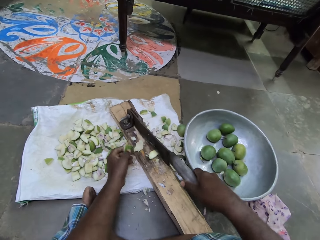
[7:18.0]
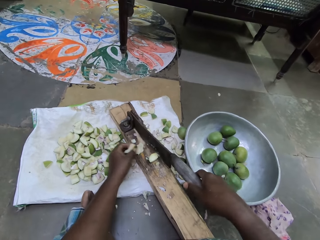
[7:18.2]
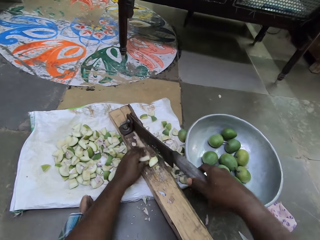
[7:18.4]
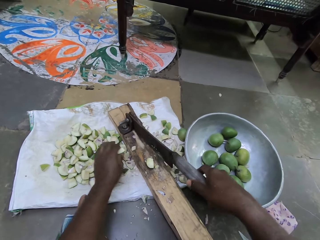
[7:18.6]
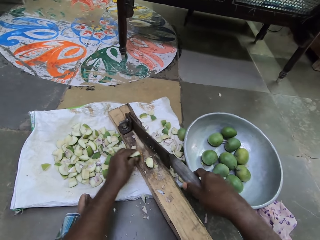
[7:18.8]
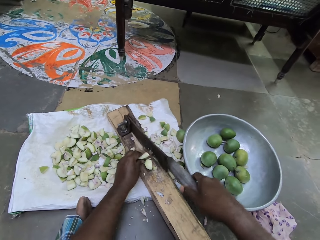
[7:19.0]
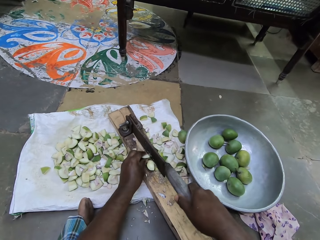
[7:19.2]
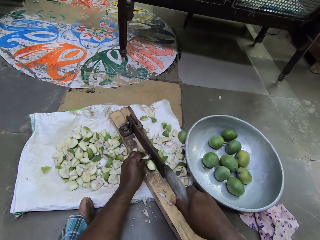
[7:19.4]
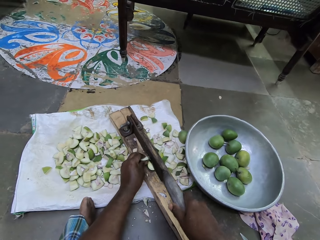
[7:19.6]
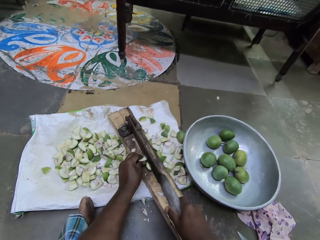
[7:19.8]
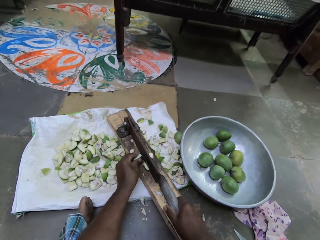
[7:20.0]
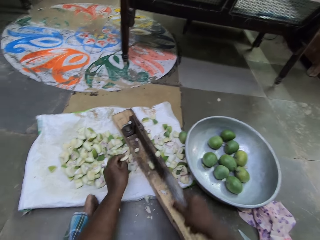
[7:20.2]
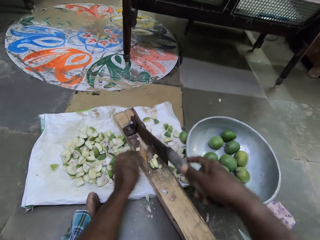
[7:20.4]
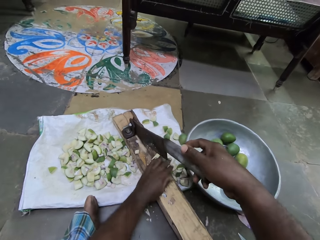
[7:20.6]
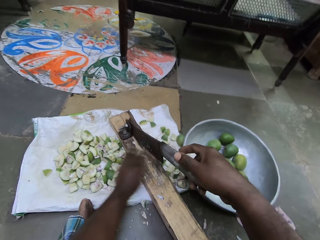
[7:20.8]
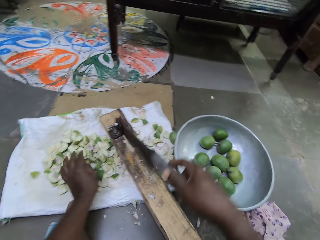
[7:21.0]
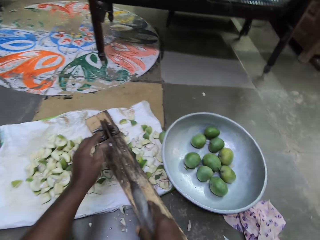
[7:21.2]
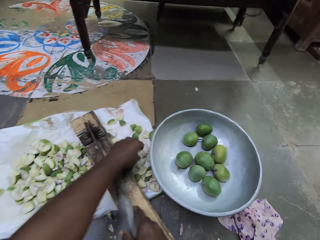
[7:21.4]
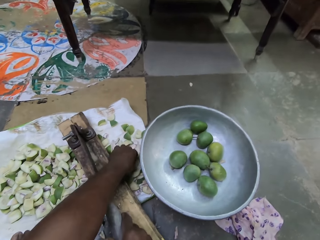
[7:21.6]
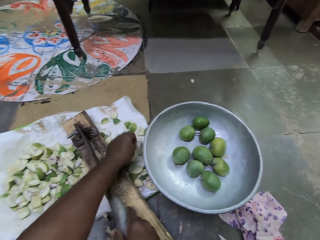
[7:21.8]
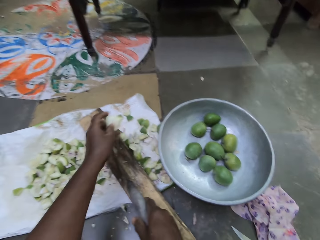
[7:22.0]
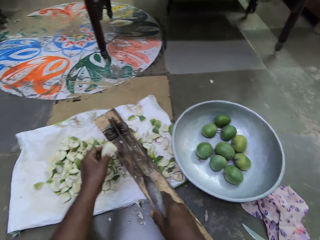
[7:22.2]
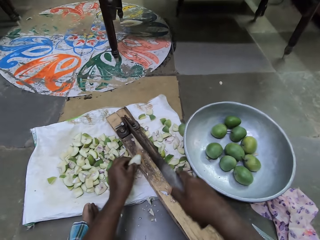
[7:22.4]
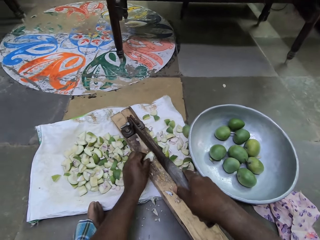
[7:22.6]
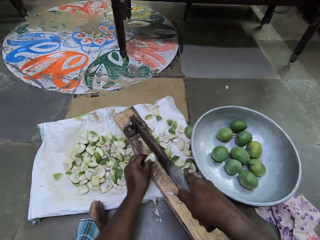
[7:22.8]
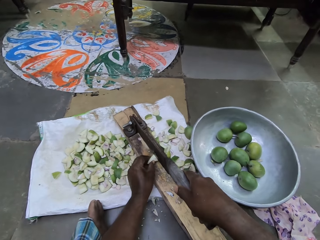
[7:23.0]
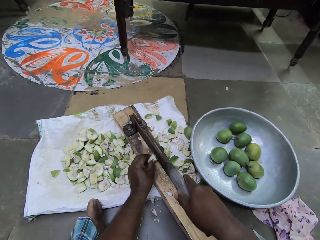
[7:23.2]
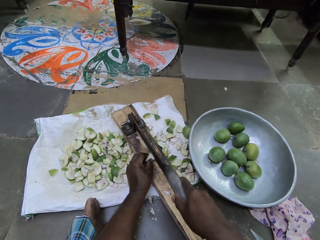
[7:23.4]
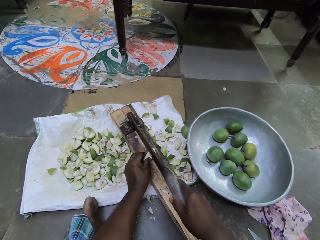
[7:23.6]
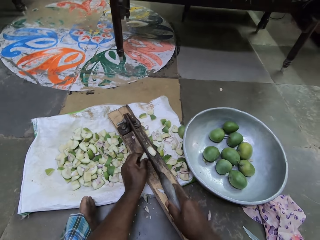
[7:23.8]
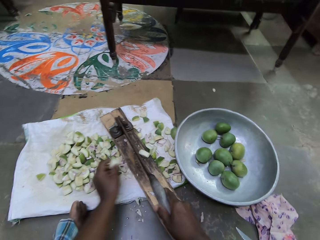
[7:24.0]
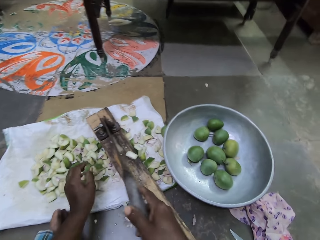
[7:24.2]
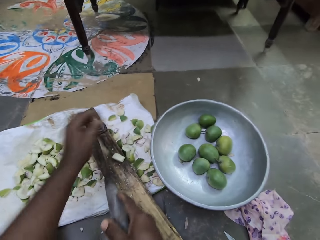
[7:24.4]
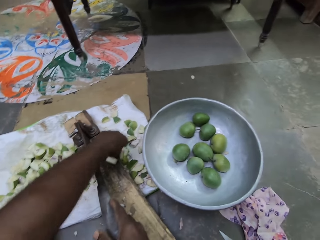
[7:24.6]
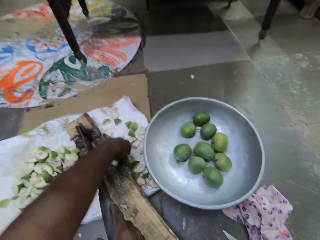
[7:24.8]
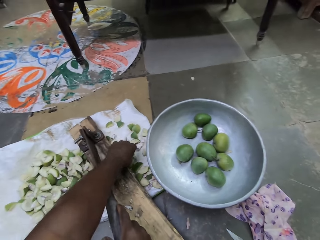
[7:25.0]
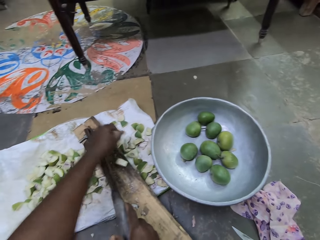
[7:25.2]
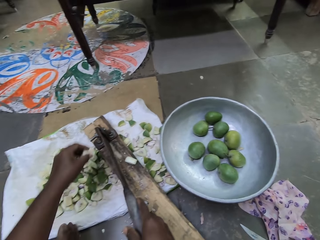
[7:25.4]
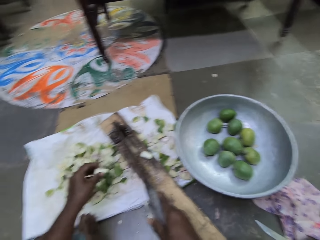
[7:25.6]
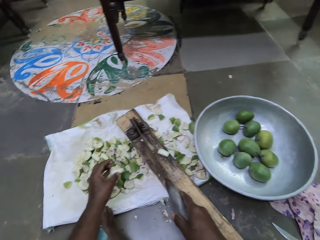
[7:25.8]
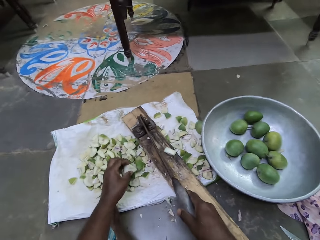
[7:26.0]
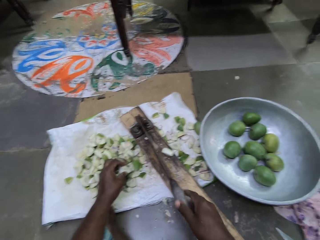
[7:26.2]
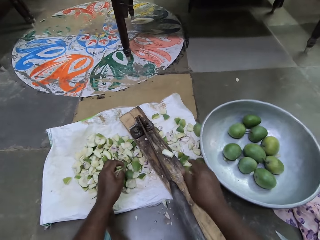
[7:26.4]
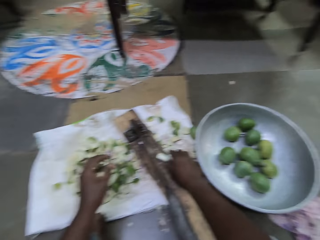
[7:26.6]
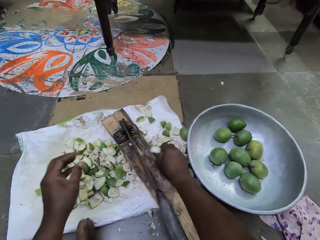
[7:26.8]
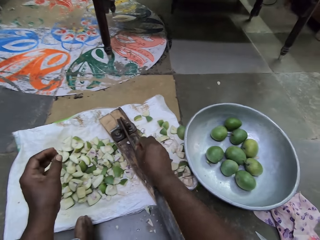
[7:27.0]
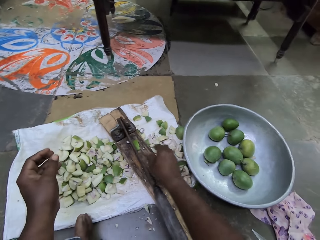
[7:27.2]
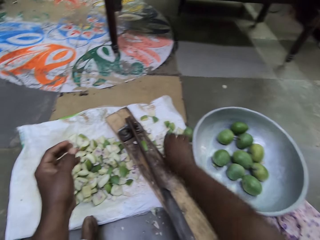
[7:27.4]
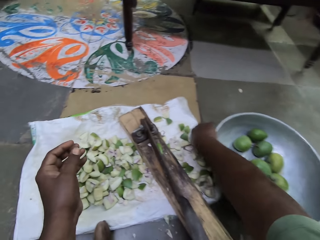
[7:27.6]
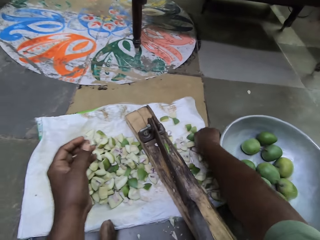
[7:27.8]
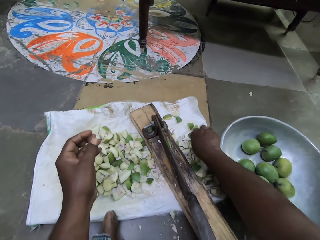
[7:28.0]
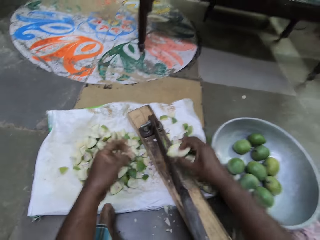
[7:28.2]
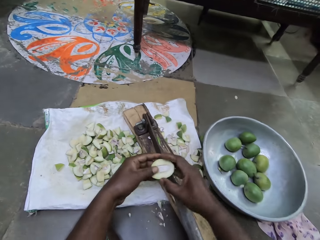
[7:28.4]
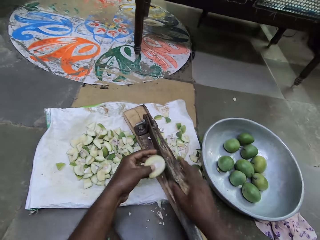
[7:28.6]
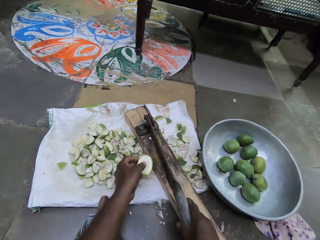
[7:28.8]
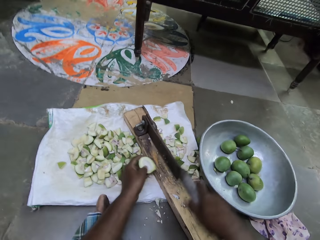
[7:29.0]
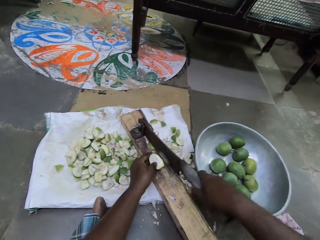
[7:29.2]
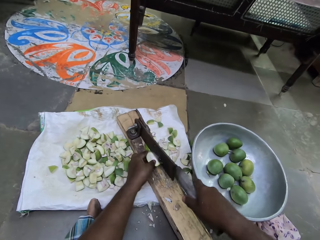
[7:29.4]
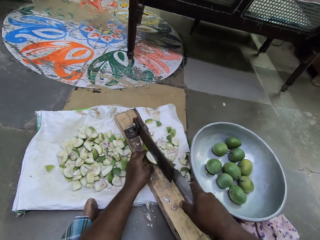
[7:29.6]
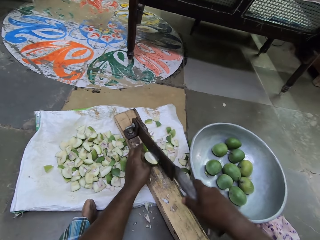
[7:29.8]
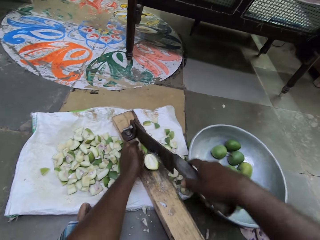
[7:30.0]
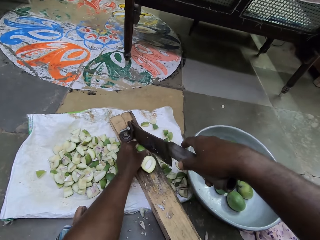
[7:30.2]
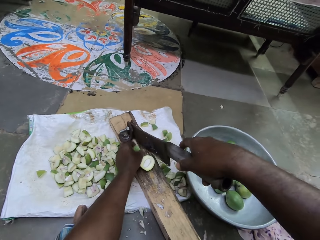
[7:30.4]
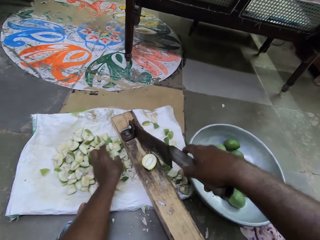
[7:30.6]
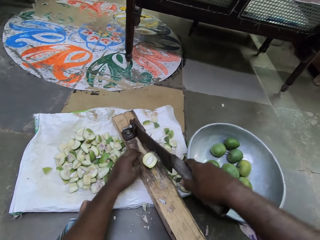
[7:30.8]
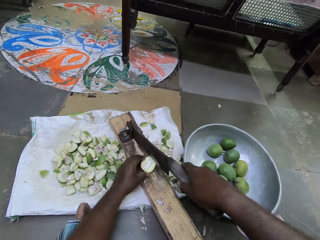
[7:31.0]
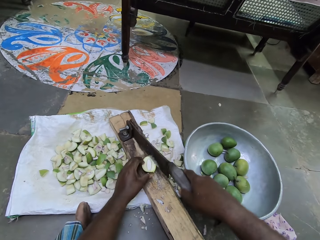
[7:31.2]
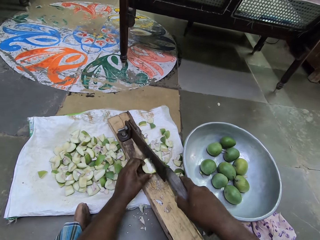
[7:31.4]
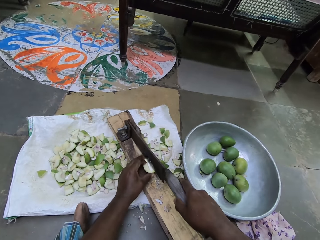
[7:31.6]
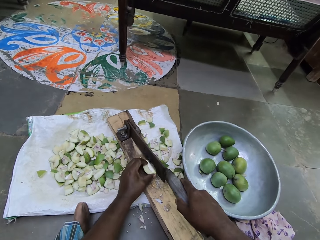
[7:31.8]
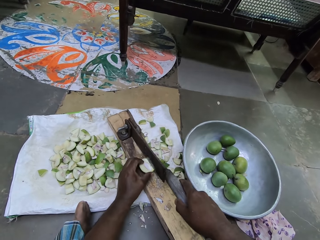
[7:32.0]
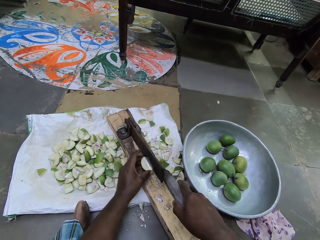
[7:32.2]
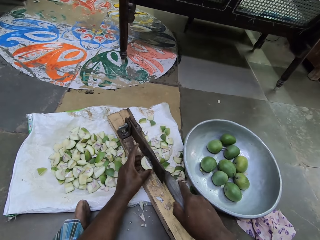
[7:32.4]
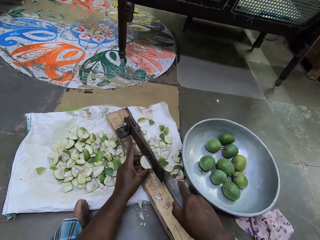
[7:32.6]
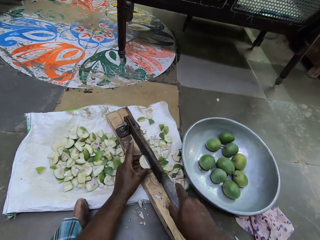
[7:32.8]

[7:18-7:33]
The camera wearer sweeps a piece of mango on the fruit cutter or pickle cutter to the sack with his left hand. He places the piece of the mango on the fruit cutter with his left hand. He cuts the piece of the mango on the fruit cutter with his right hand. He sweeps pieces of mango on the fruit cutter to the sack with his left hand. He picks a piece of the mango from the sack with his left hand. He places the piece of the mango on the fruit cutter with his left hand. He cuts the piece of the mango on the fruit cutter with his right hand. He drops the piece of mango on the sack with his left hand. He picks a piece of the mango from the sack with his left hand. He drops the piece of mango on the sack with his left hand. He pushes a piece of mango on the fruit cutter to the sack with his right hand. He touches the mango. He picks a piece of the mango from the sack with his right hand. He passes the piece of mango from his right hand to his left hand. He places the piece of mango on the fruit cutter with his left hand. He removes a piece of mango from the fruit cutter with his left hand. He cuts the raw mango with the pickle cutter. He adjusts the piece of mango on the fruit cutter with his left hand.

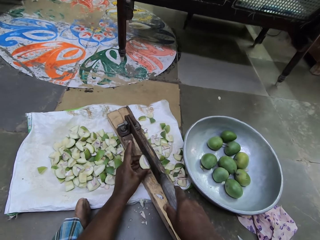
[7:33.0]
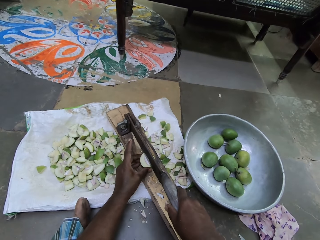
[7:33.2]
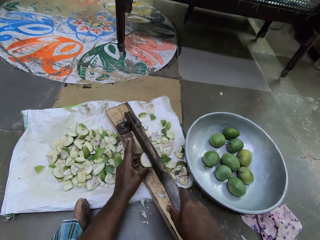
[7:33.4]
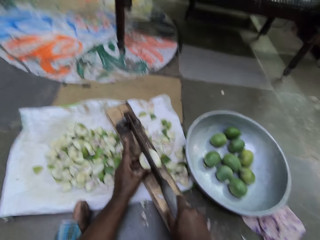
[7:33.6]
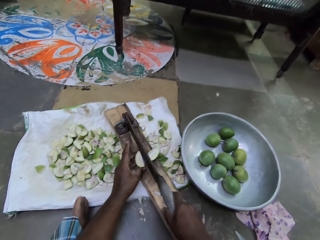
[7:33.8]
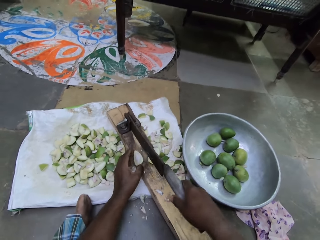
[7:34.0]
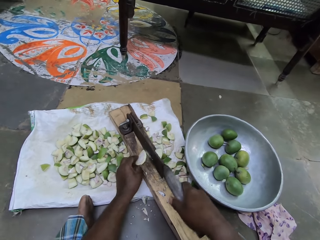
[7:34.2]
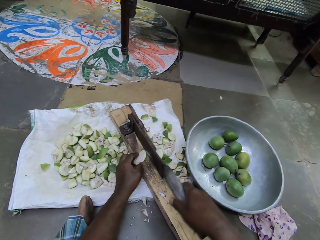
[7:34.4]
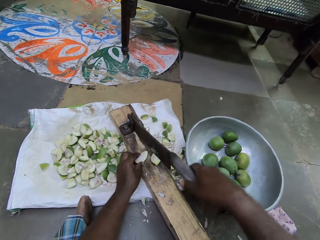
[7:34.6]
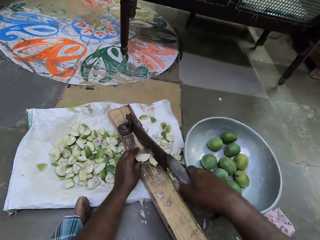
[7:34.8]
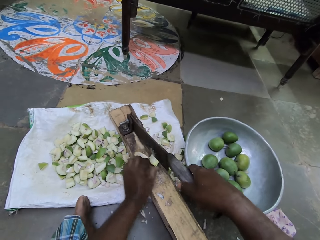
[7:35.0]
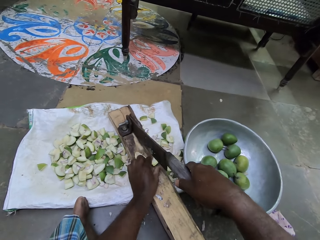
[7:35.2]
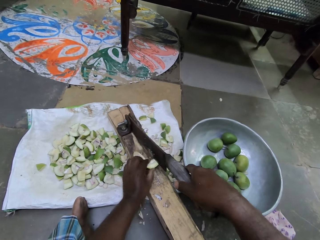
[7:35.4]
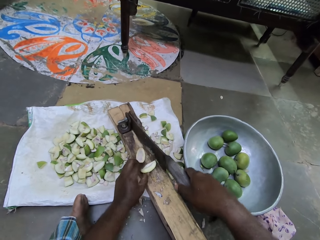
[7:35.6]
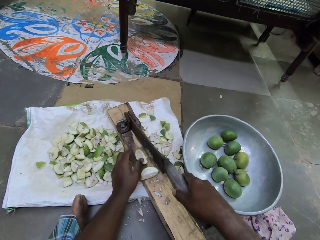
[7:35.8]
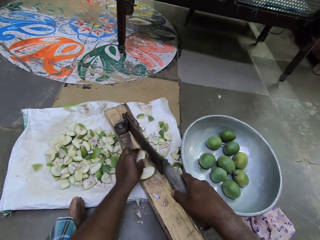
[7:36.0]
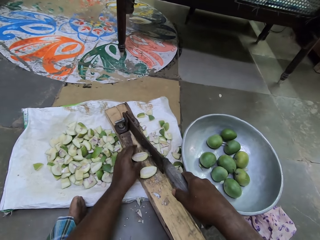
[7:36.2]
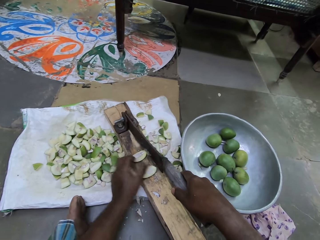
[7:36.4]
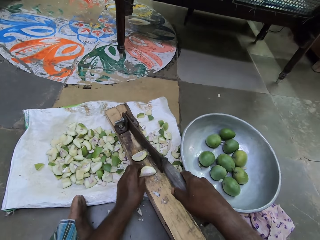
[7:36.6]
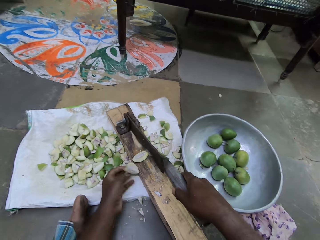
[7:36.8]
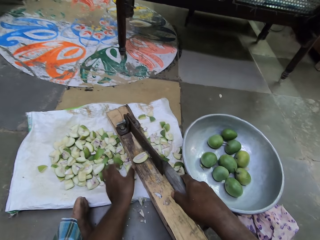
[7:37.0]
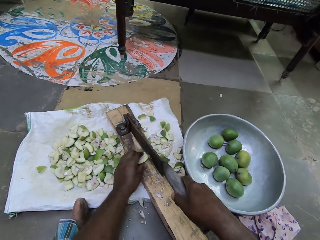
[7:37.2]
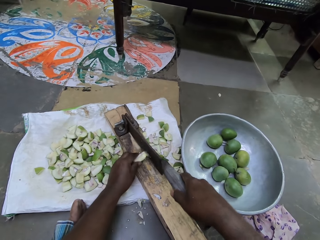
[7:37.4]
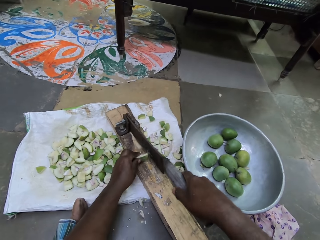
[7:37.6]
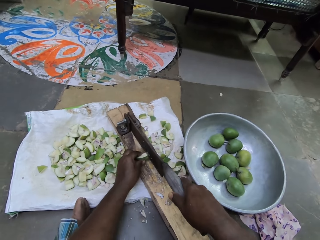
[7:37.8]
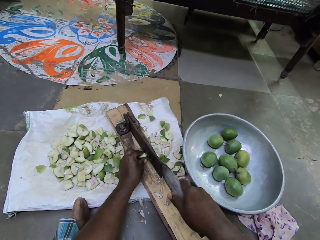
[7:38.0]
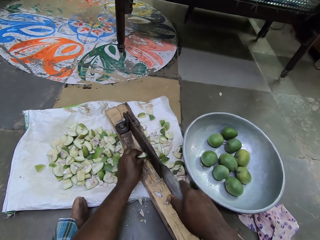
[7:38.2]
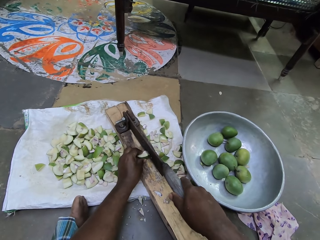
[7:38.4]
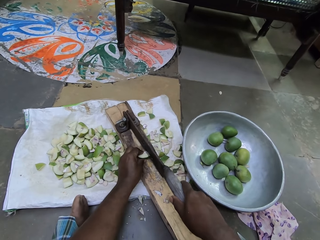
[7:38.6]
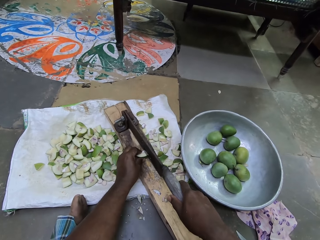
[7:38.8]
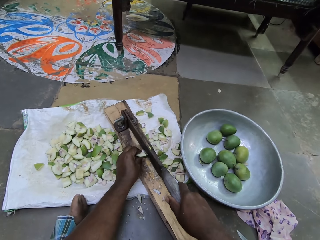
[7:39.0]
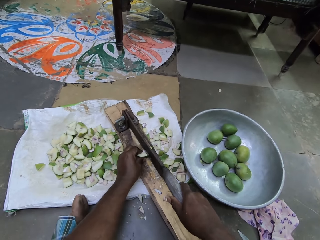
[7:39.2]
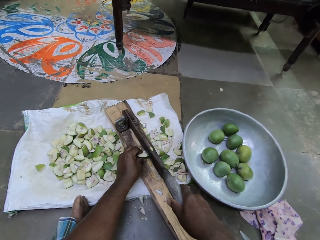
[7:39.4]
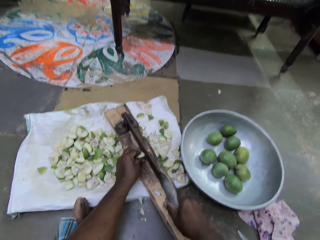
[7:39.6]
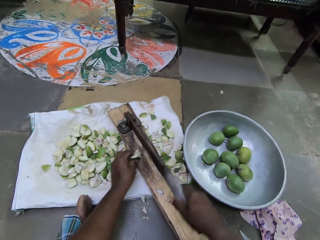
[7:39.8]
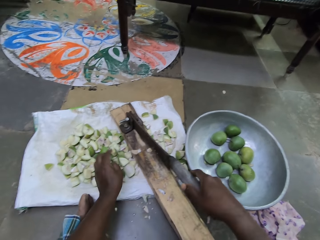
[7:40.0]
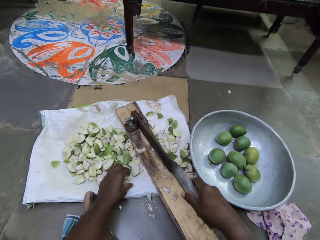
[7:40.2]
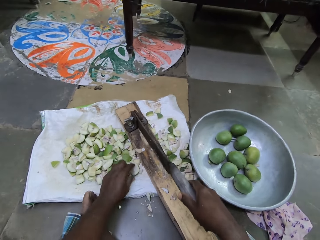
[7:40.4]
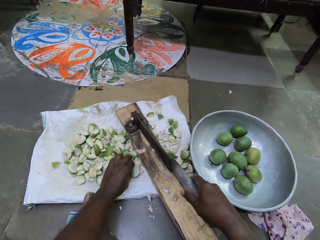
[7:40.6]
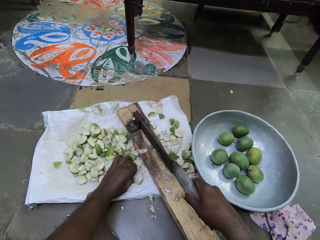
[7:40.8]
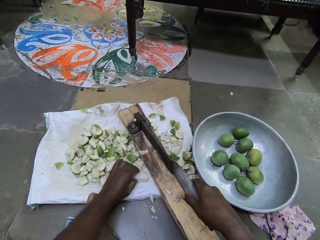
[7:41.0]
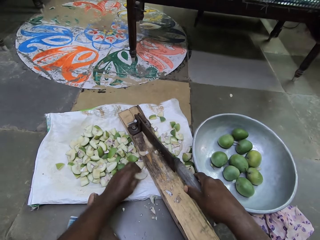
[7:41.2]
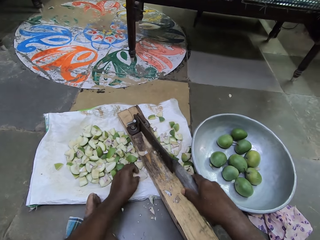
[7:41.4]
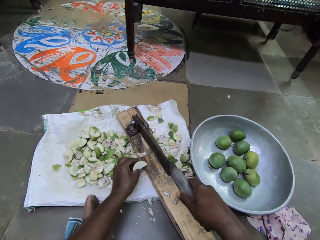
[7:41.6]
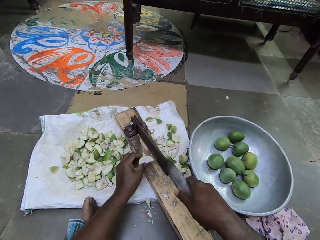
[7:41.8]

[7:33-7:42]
The camera wearer cuts the piece of the mango on the fruit cutter with his right hand. He adjusts the pieces of mango on the fruit cutter with his left hand. He removes a piece of mango from the fruit cutter with his left hand. He adjusts the piece of mango on the fruit cutter with his left hand. He cuts the piece of the mango on the fruit cutter with his right hand. He drops the piece of mango on the sack with his left hand. He picks a piece of mango from the sack with his left hand.
